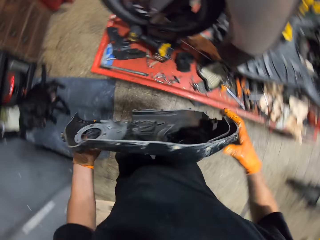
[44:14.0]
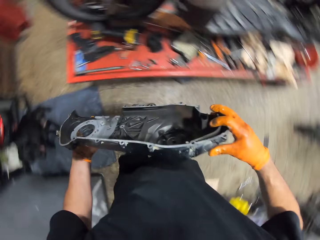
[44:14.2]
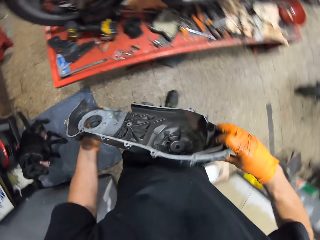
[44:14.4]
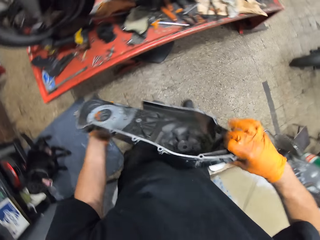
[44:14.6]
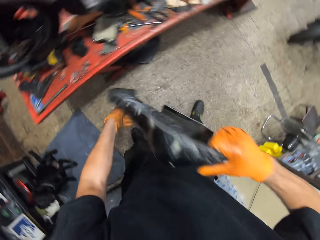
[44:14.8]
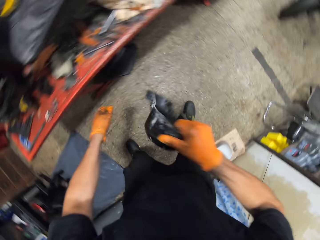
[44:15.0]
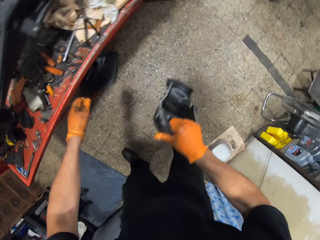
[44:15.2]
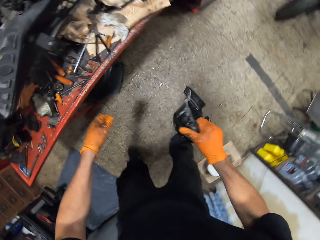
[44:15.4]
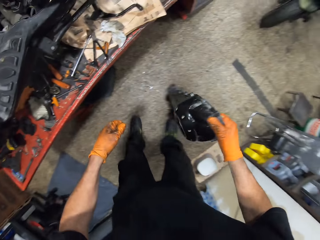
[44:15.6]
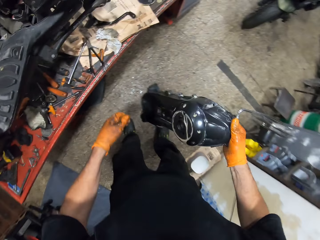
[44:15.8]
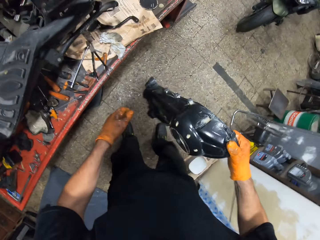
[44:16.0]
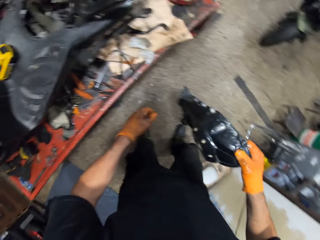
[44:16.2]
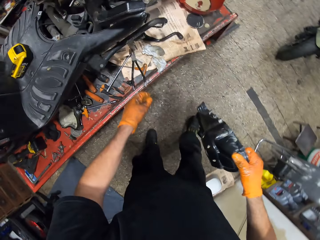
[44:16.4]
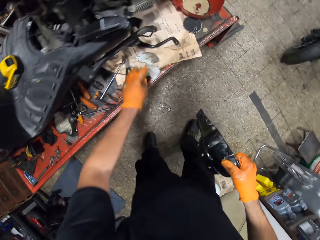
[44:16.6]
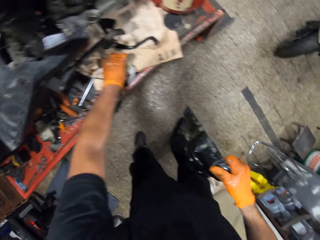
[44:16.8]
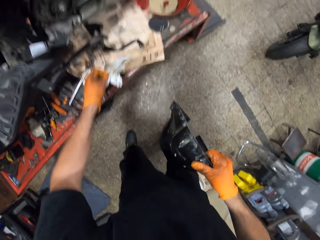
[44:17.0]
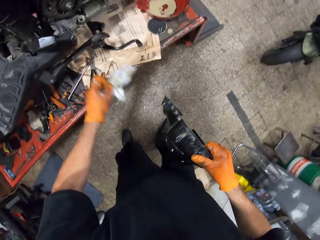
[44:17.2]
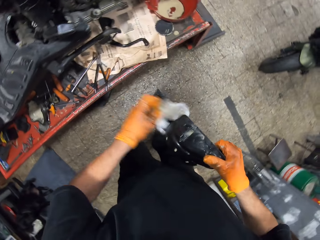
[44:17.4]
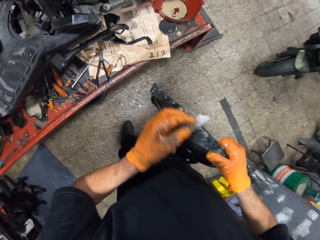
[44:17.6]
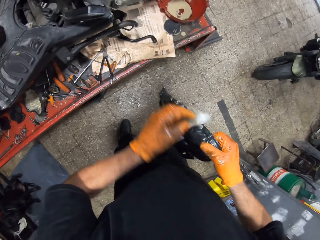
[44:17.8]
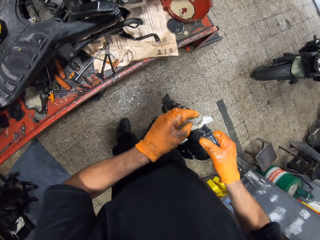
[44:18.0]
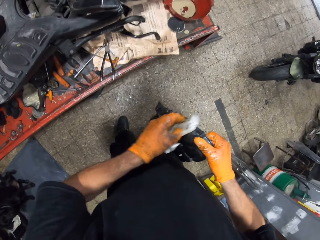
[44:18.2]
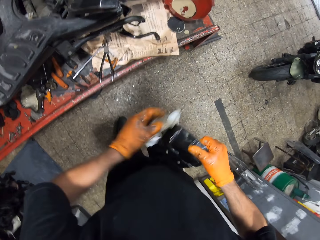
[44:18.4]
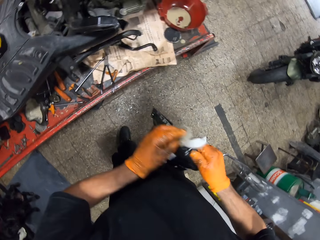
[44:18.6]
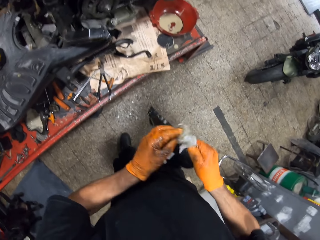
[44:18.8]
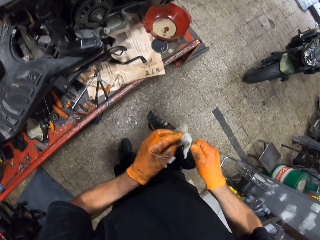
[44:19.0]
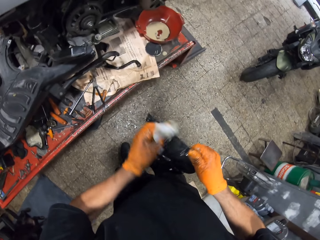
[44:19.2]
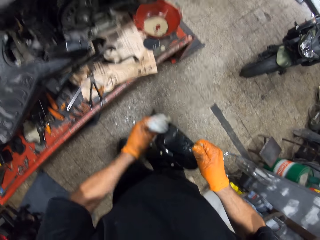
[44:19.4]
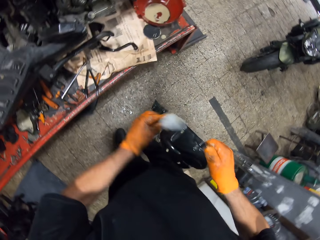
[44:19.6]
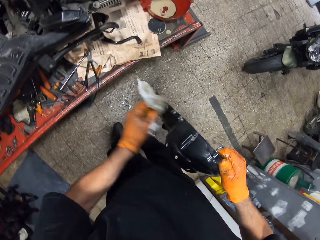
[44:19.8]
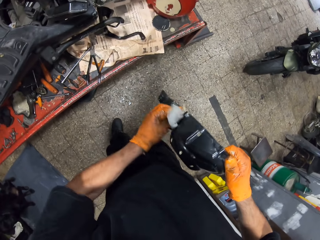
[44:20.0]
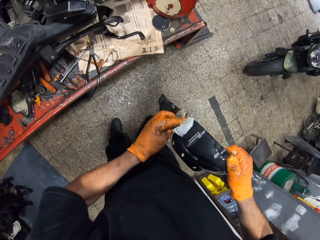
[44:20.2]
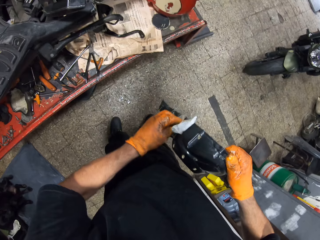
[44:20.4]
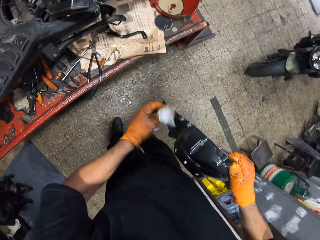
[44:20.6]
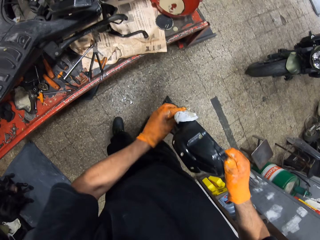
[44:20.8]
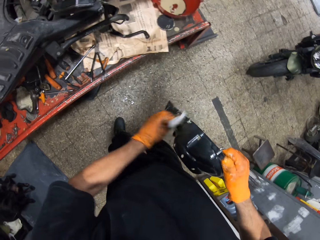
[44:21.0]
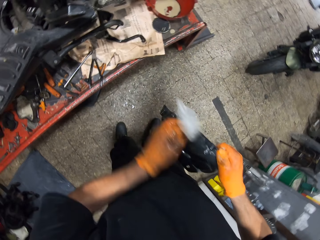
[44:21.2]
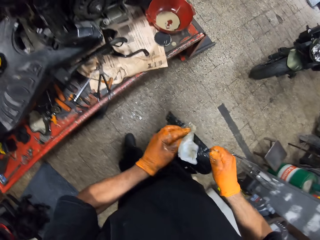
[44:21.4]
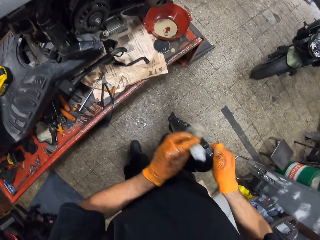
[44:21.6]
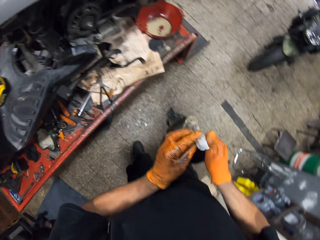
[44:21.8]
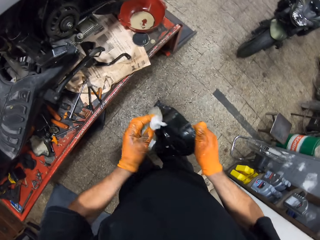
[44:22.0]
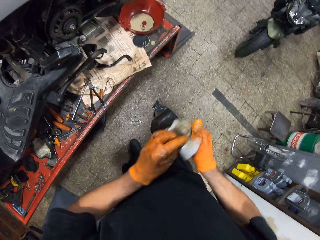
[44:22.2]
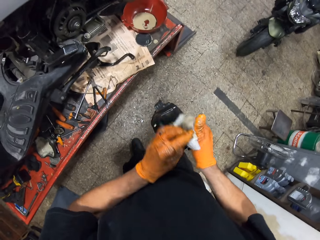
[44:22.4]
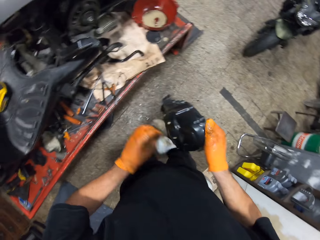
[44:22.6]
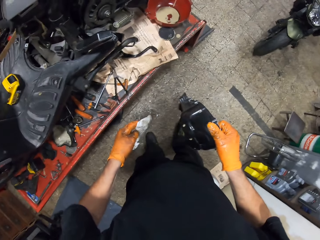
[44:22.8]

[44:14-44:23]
The camera wearer passes the clutch cover from his left hand to his right hand. He picks up the white handkerchief with his left hand. He cleanses the clutch cover in his right hand with the white handkerchief in his left hand.

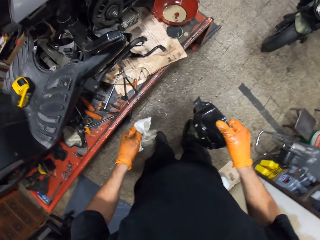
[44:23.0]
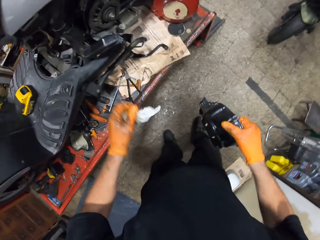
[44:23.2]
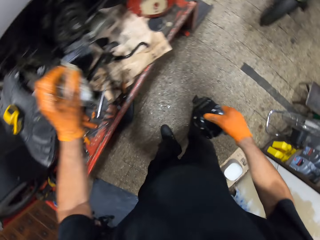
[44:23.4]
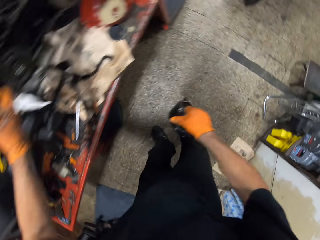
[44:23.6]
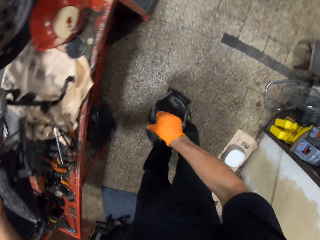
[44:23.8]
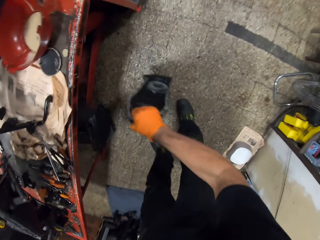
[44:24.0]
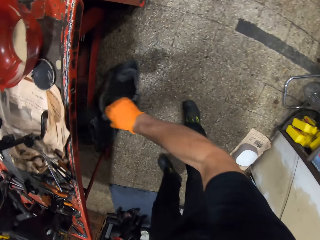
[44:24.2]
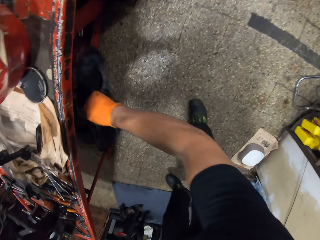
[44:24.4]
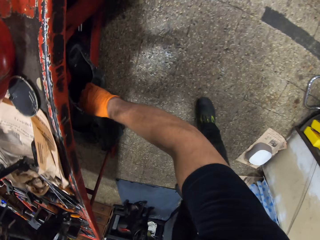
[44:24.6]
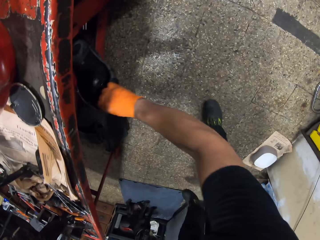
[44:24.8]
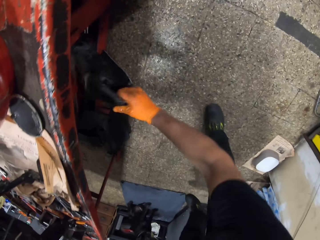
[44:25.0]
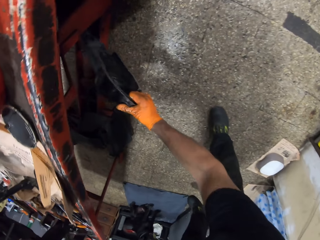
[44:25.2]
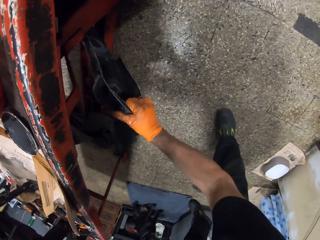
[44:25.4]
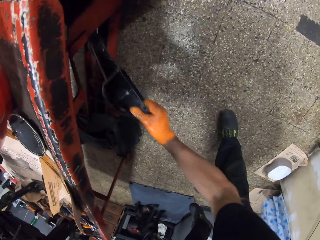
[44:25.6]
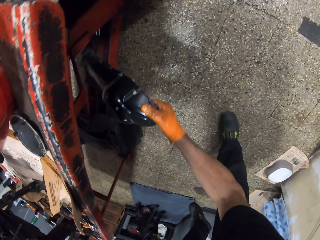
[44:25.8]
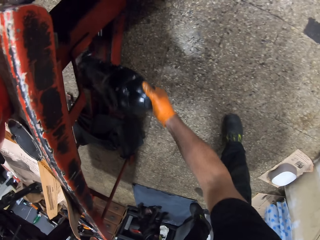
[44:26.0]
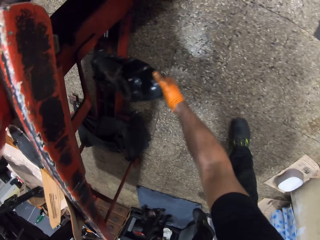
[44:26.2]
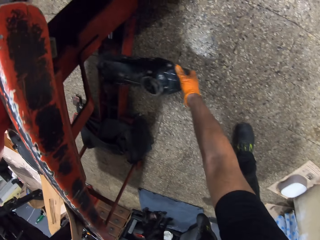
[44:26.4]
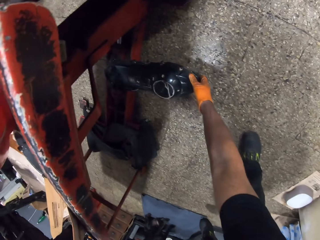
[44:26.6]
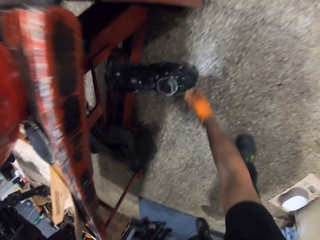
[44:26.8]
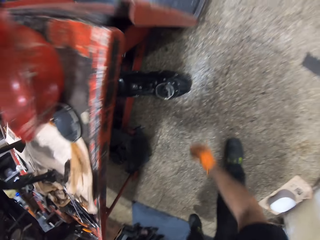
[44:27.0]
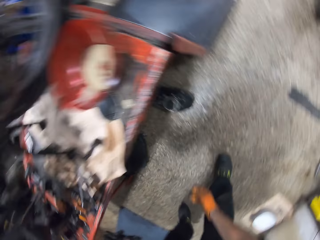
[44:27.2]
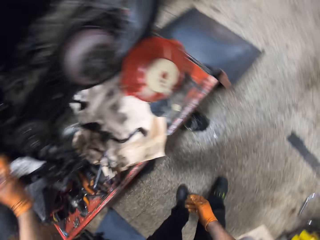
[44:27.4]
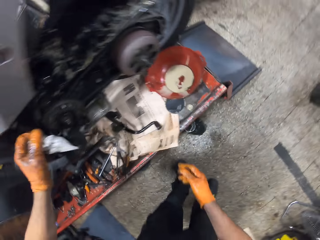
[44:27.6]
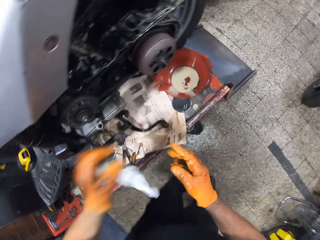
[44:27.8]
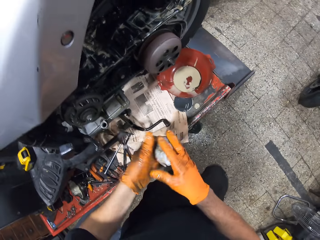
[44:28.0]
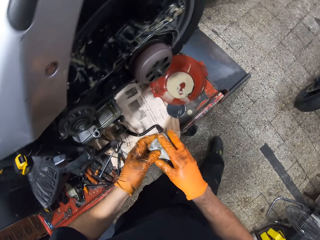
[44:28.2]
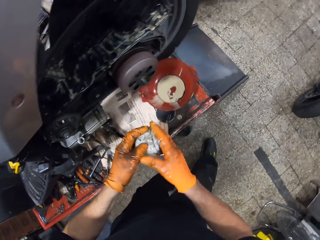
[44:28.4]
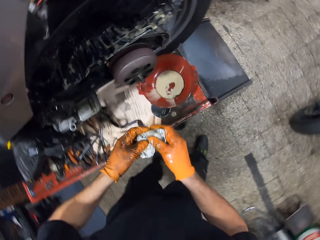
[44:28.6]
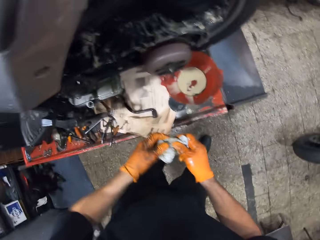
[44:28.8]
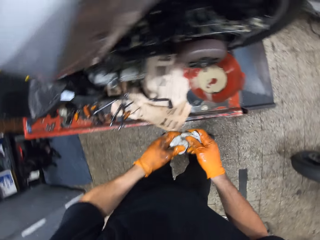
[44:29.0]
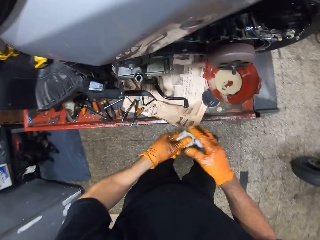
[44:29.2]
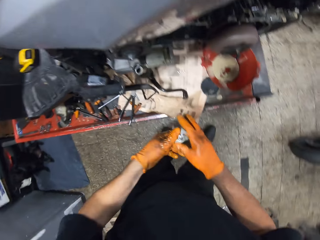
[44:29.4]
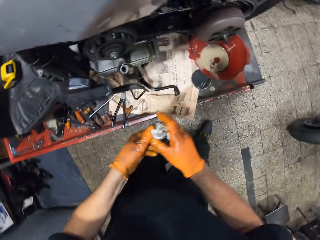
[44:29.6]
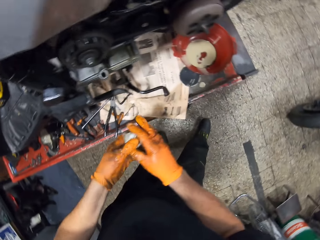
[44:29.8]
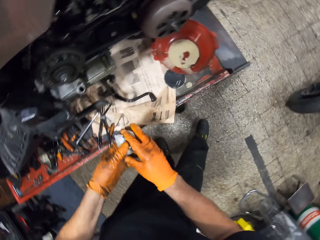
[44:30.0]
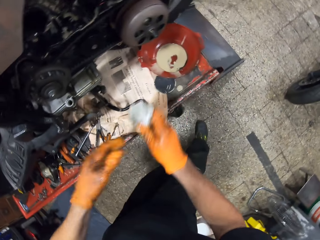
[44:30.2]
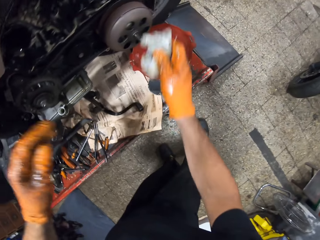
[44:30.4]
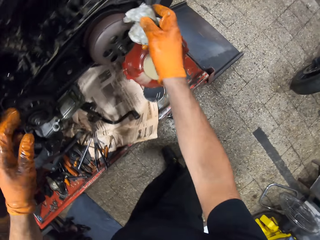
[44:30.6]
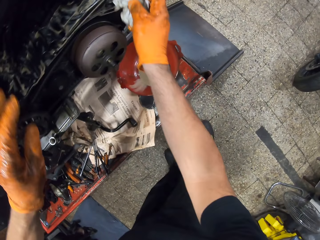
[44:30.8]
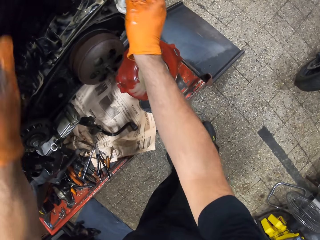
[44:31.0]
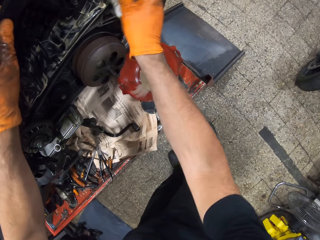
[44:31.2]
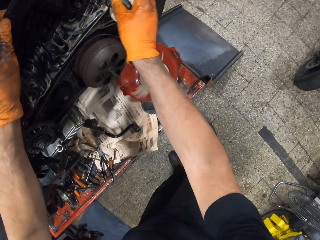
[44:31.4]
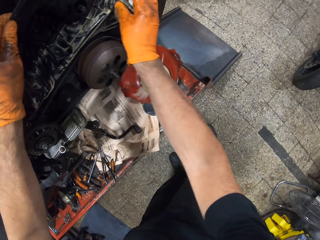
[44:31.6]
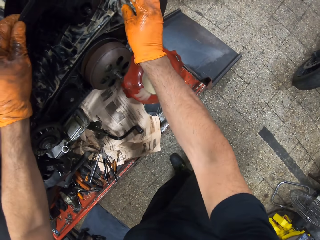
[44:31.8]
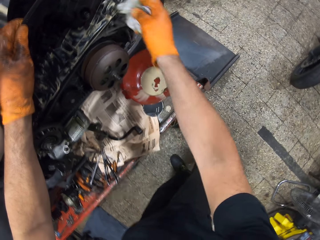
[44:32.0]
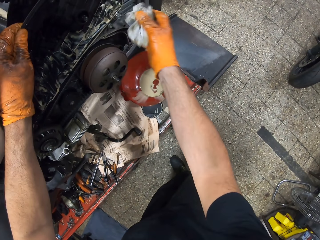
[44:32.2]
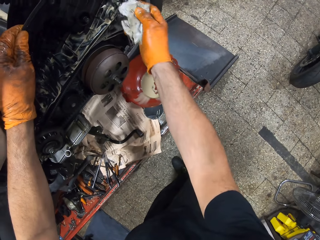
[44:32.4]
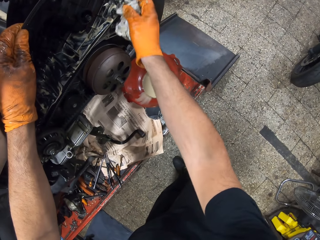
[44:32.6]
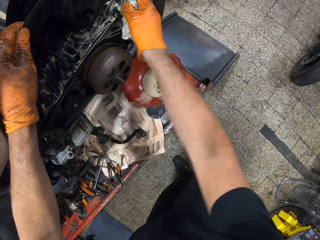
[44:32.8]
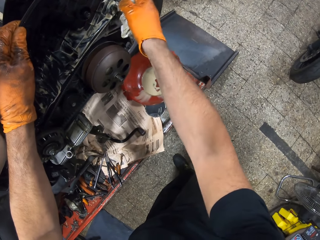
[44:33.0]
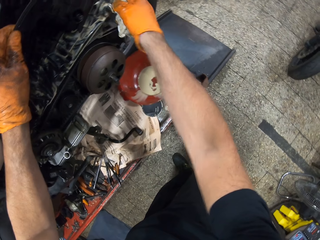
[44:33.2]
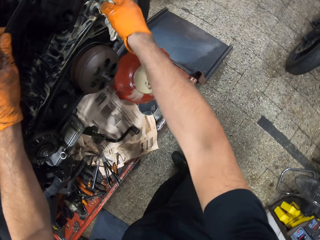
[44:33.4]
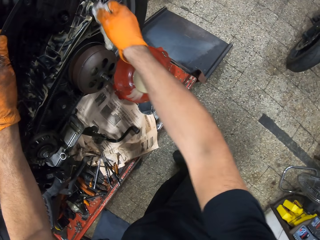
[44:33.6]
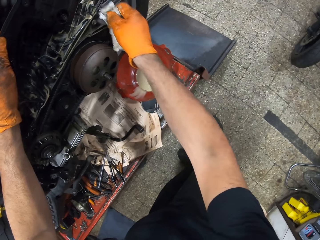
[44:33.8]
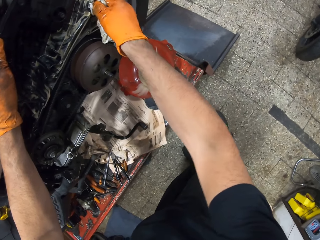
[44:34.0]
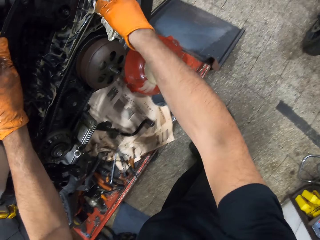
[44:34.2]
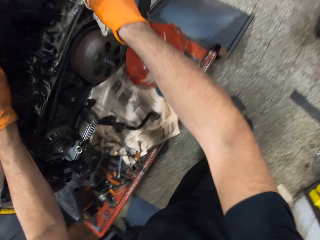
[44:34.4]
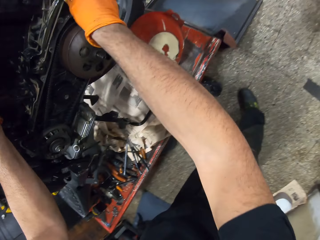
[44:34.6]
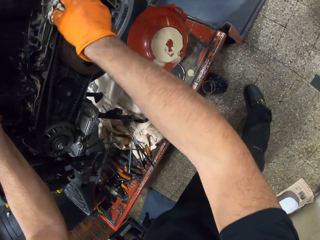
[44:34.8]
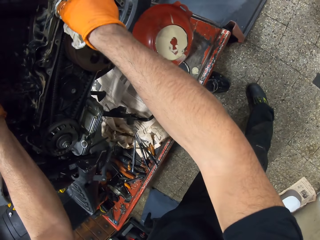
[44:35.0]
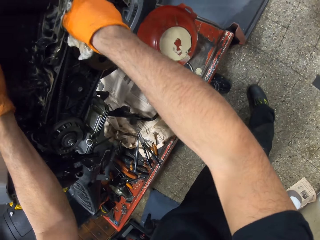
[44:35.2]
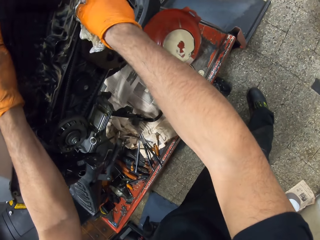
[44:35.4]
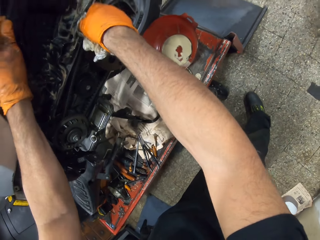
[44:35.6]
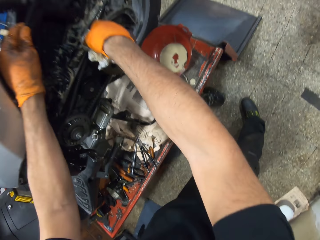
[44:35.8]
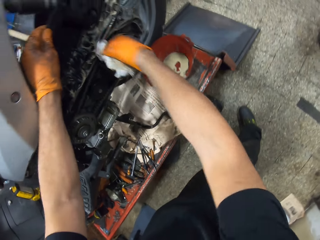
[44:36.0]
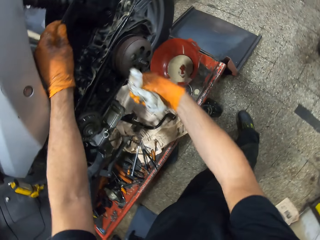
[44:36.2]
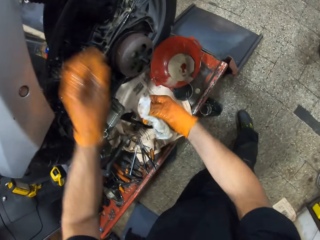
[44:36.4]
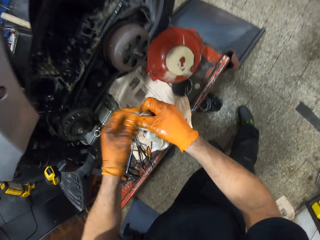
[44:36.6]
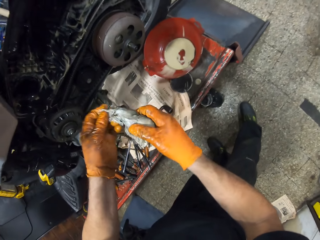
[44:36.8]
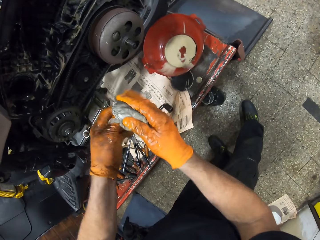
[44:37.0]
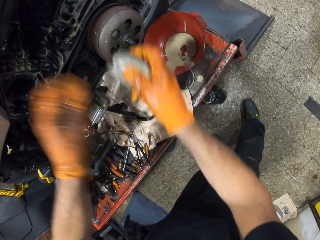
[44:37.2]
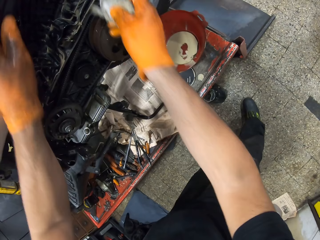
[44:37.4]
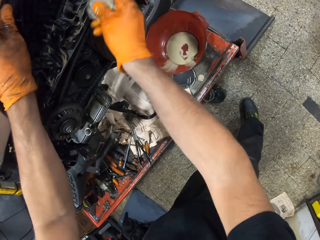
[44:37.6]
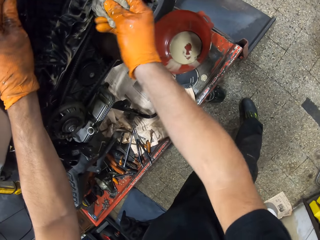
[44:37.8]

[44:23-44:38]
The camera wearer drops the clutch cover in his right hand under the lift table. He cleanses both hands with the white handkerchief. He folds a tissue paper. He cleanses the scooter with the white handkerchief in his right hand.
